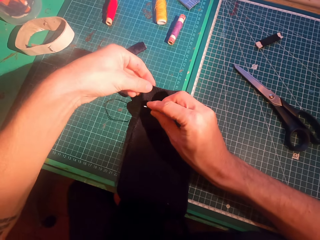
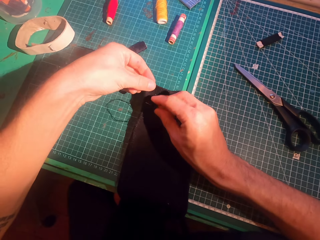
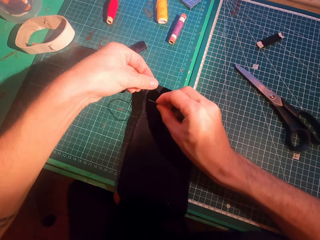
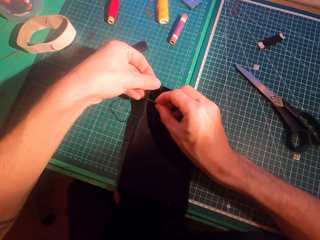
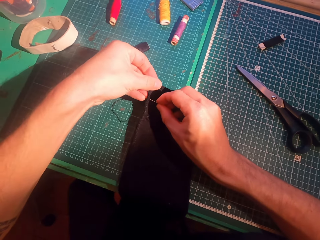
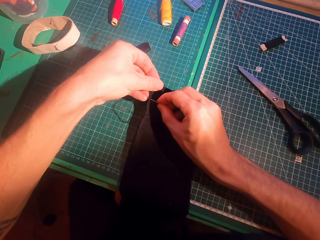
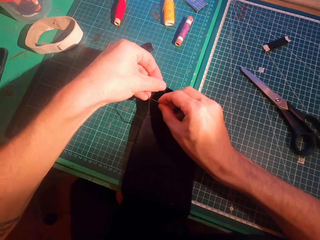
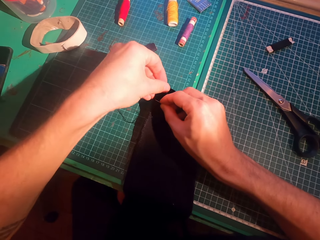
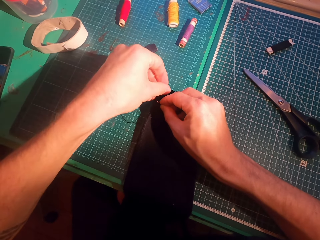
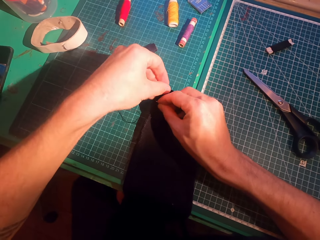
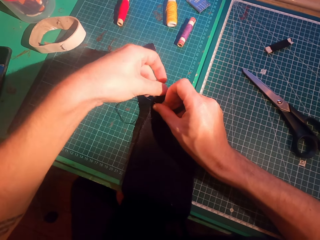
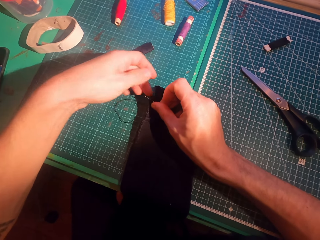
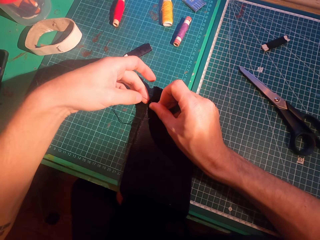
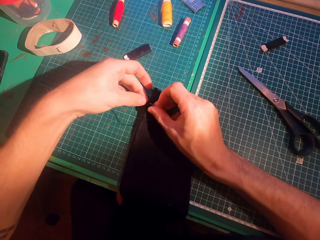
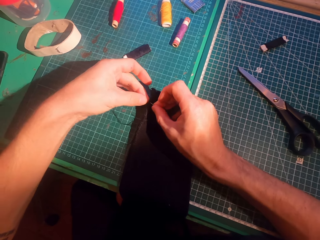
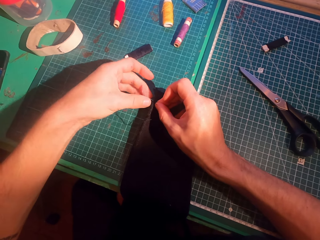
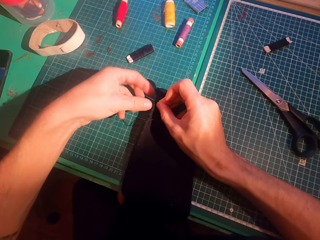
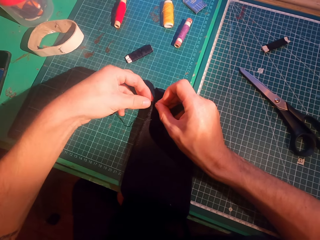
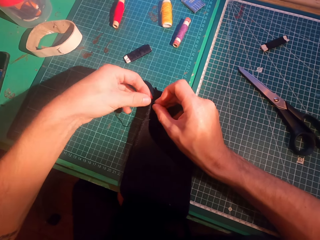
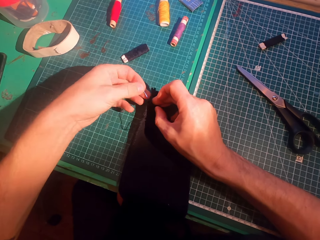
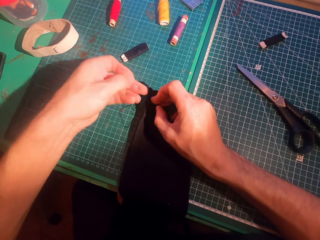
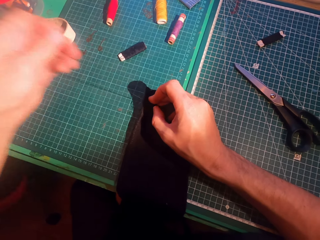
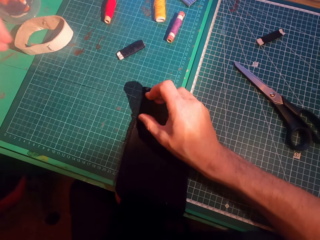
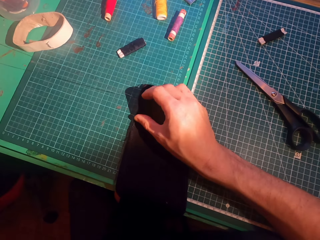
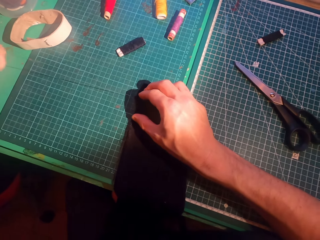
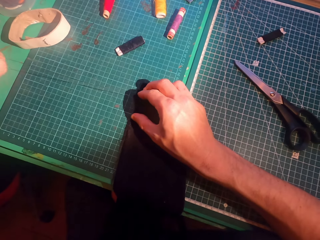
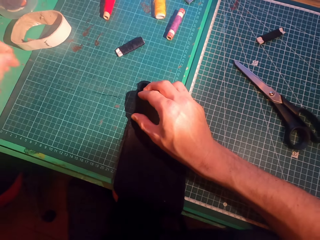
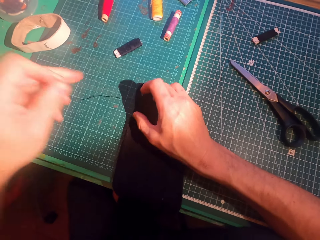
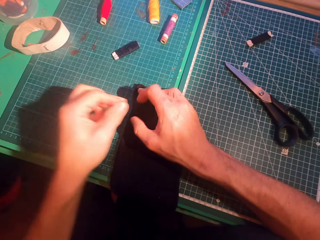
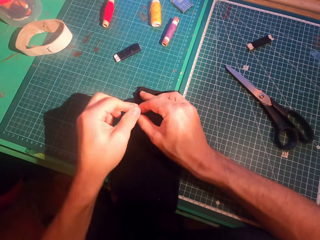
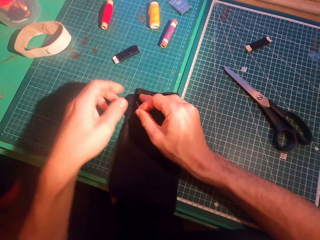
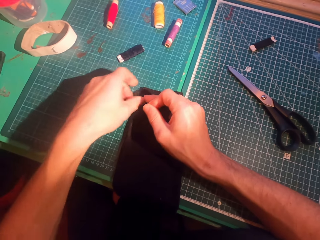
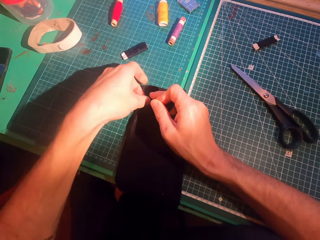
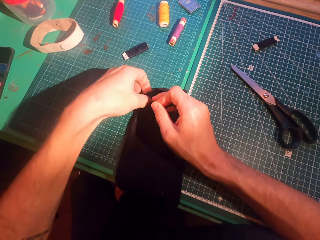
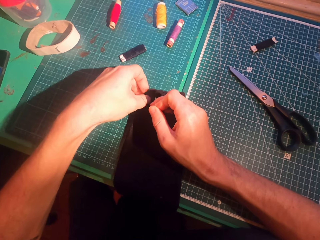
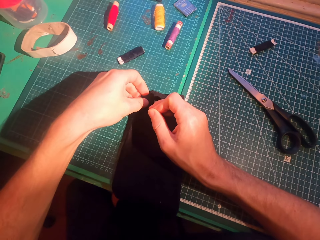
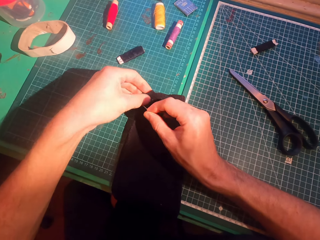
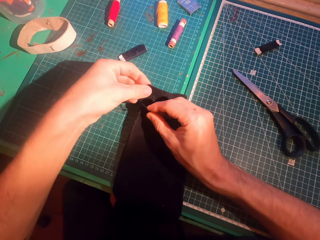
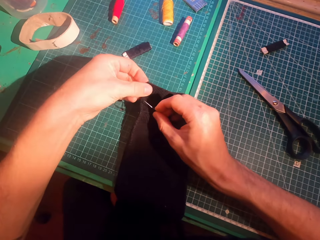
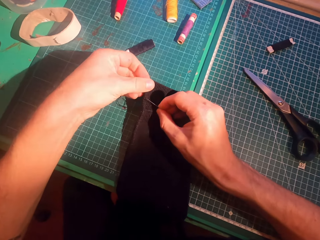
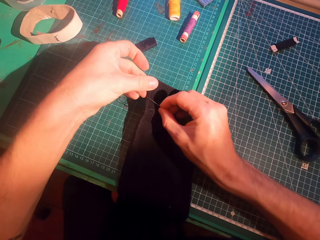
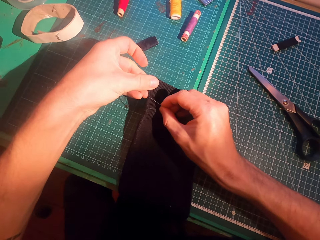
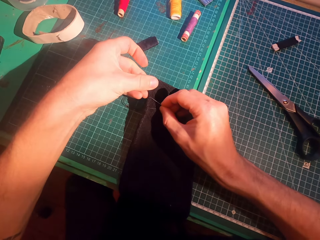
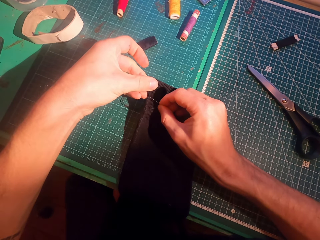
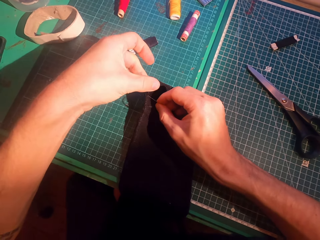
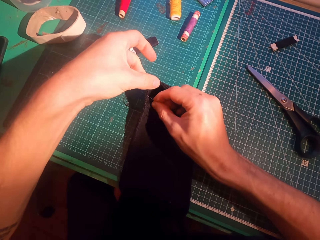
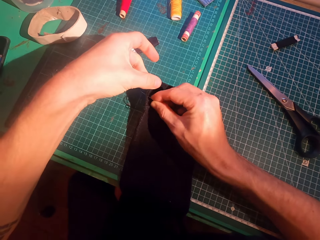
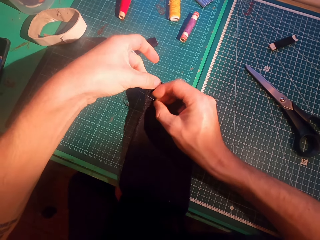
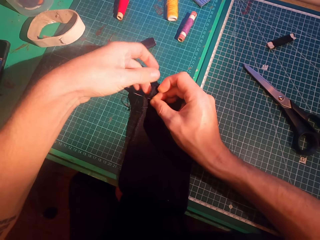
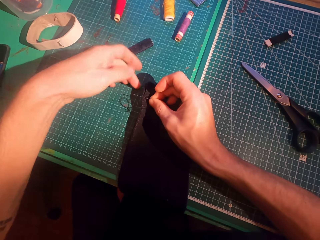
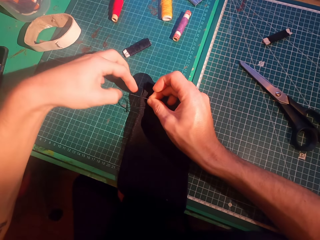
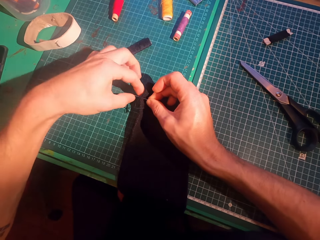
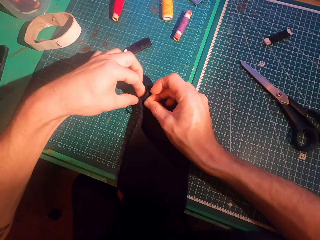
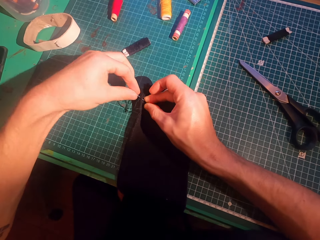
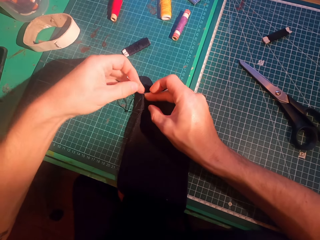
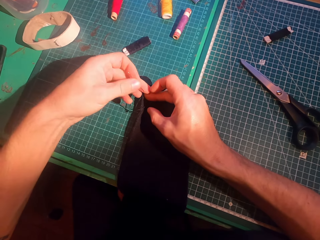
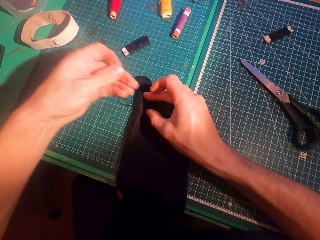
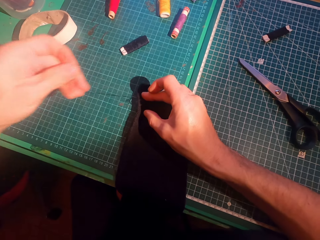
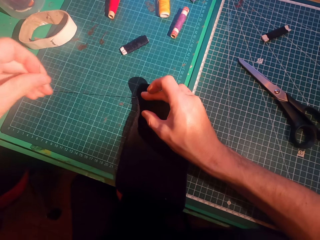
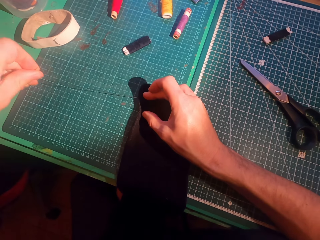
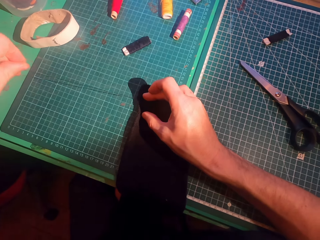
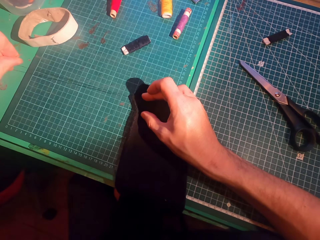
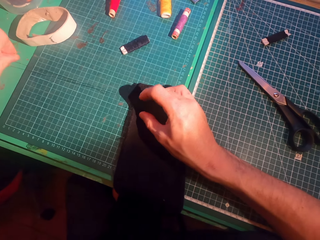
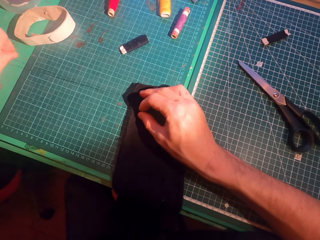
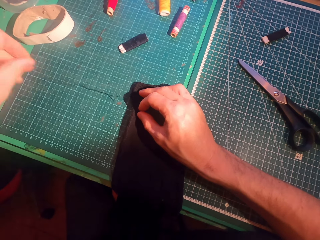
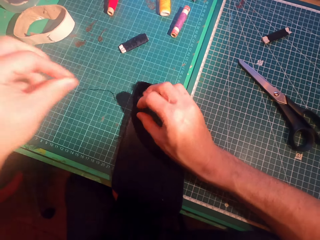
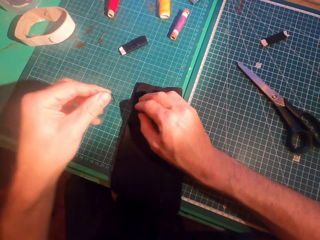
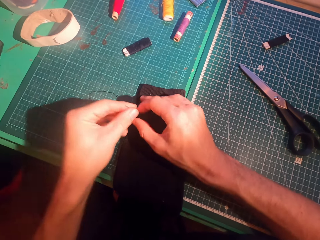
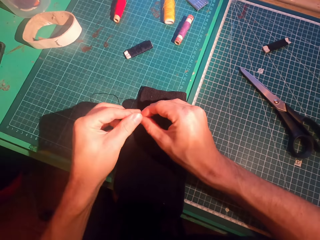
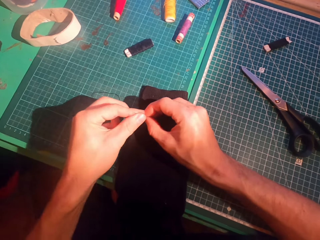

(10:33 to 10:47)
The camera wearer inserts a needle in a sweater. They straighten a thread. They insert the needle in the sweater. They straighten the thread.

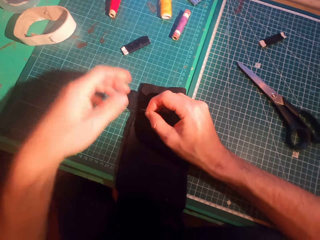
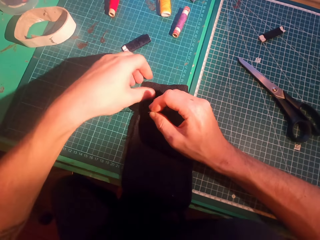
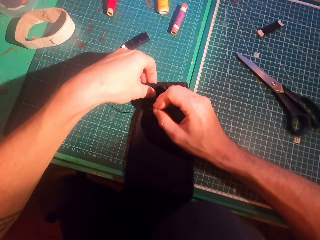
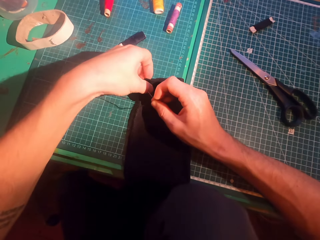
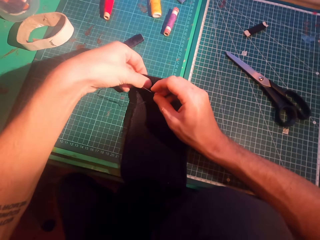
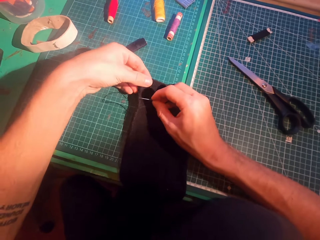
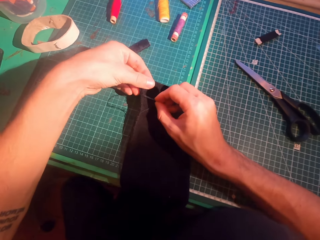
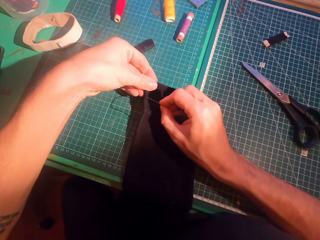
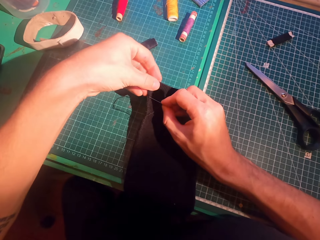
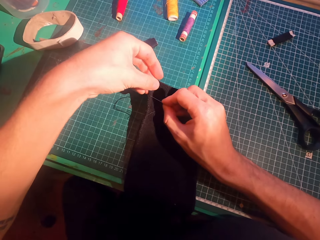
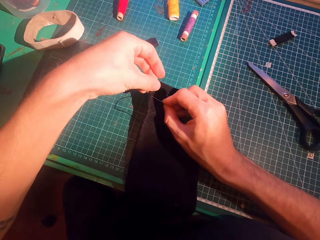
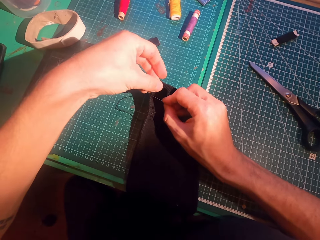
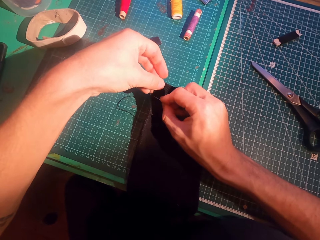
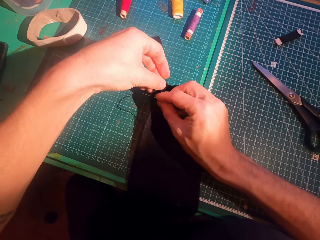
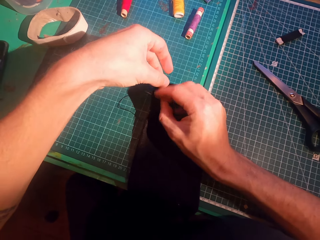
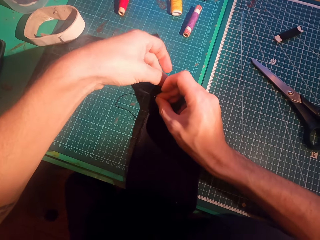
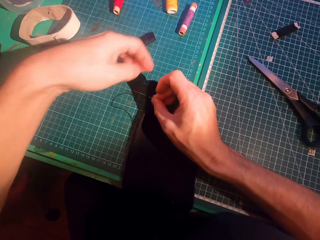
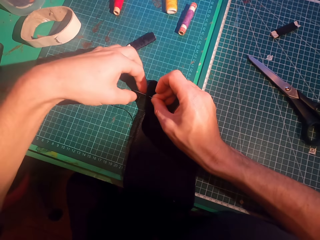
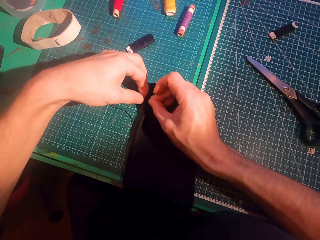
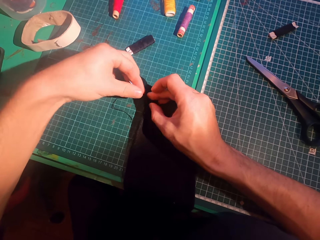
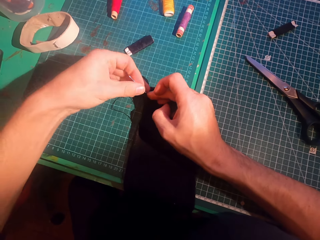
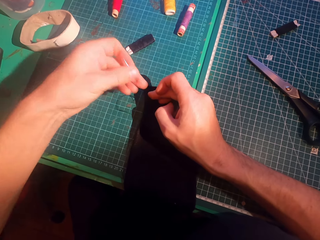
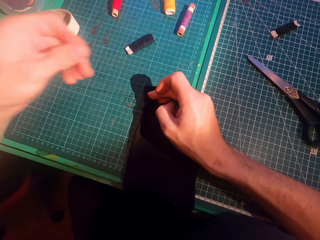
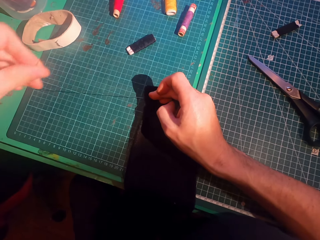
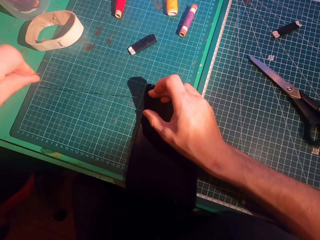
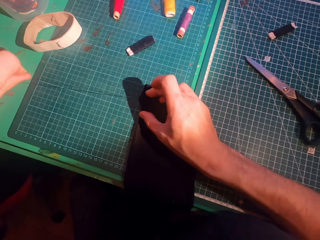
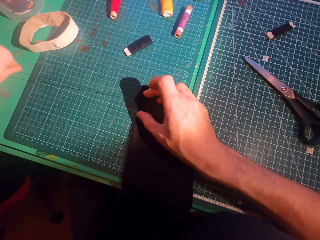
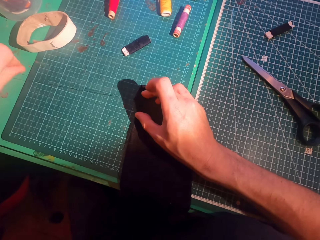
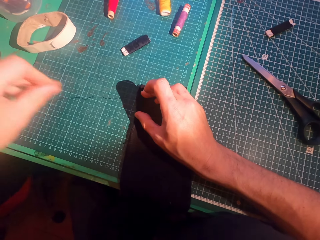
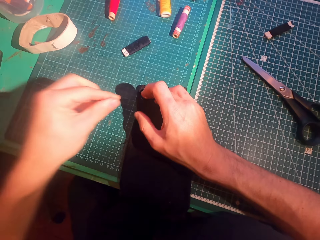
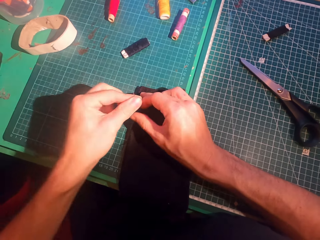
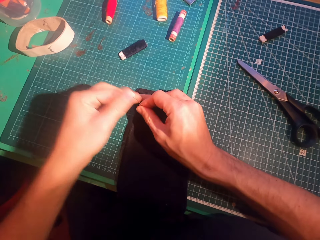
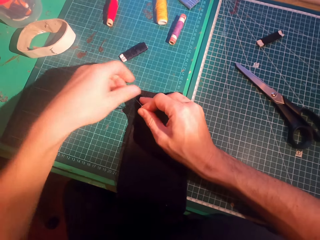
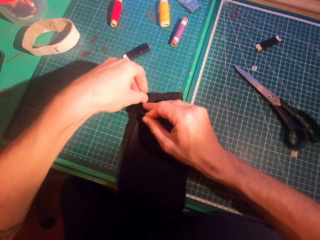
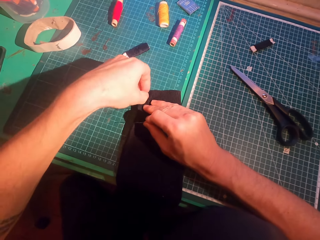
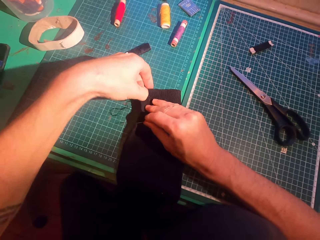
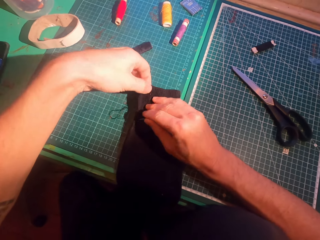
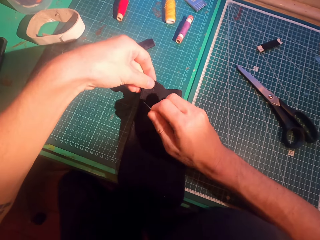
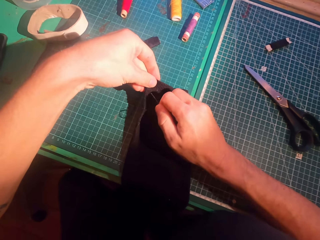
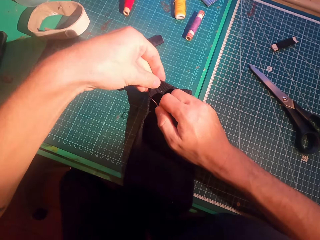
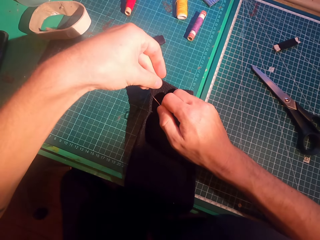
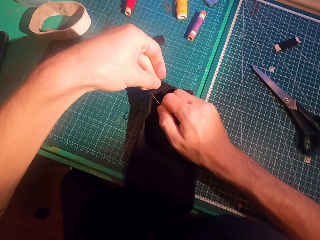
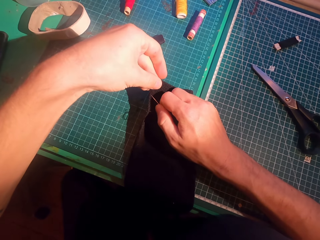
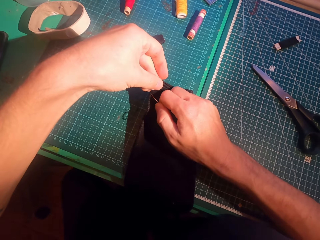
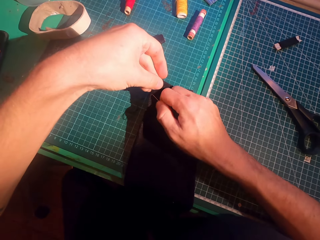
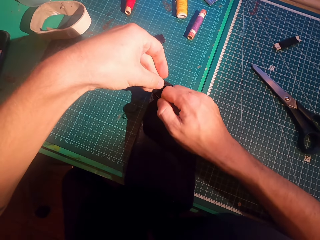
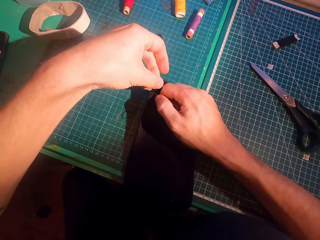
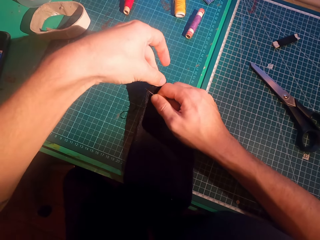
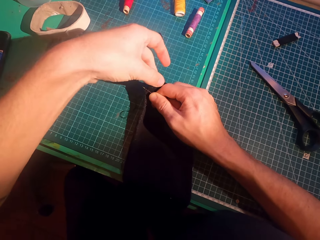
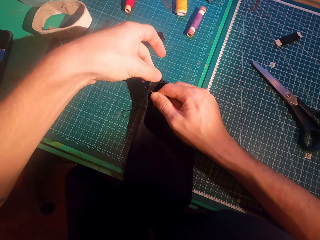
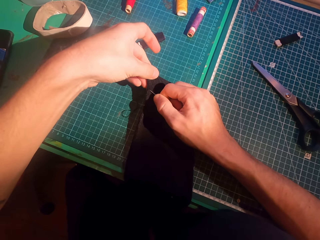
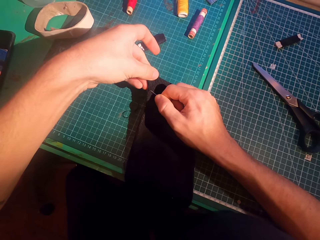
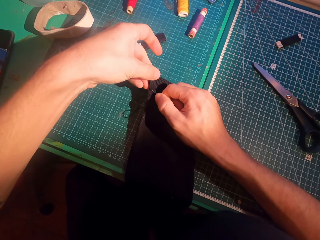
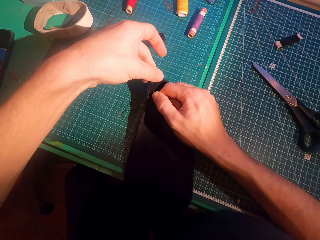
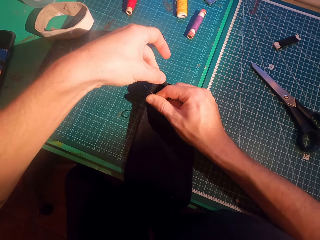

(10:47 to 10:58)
The camera wearer inserts a needle in a sweater. They straighten a thread. They insert the needle in the sweater.
